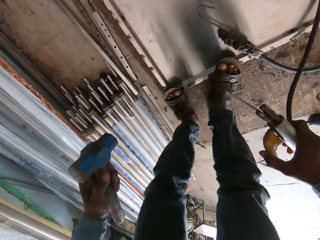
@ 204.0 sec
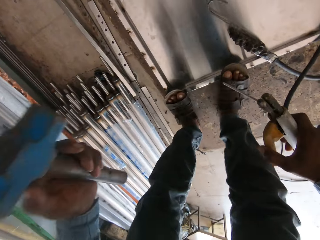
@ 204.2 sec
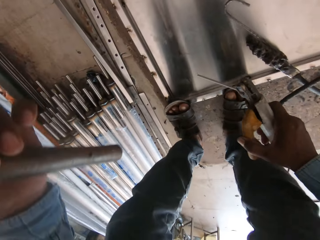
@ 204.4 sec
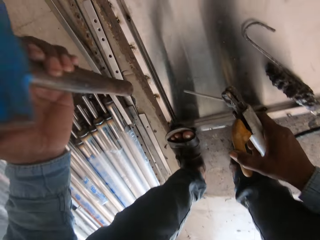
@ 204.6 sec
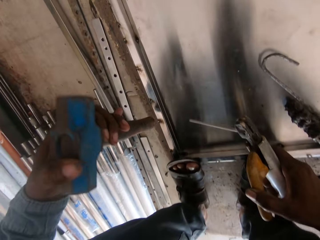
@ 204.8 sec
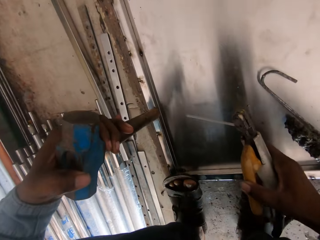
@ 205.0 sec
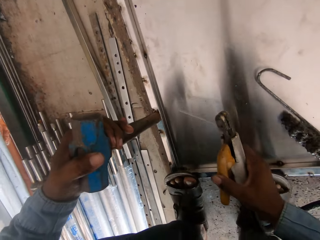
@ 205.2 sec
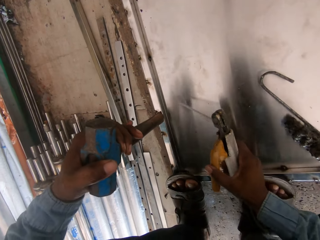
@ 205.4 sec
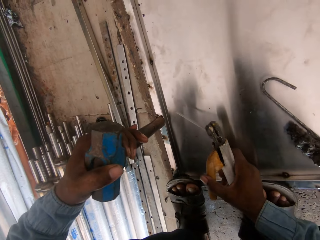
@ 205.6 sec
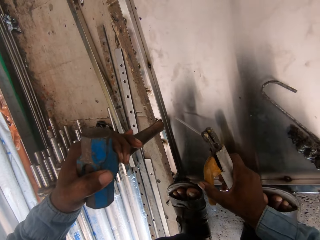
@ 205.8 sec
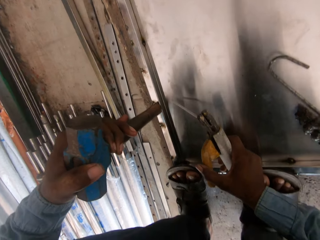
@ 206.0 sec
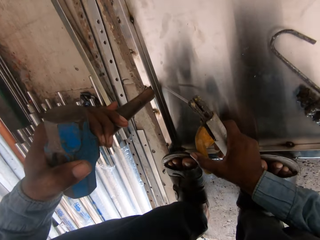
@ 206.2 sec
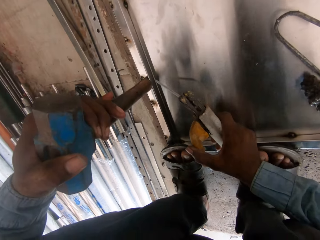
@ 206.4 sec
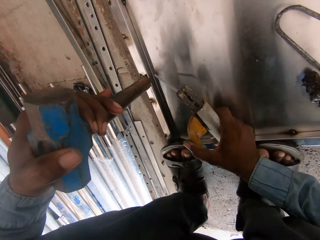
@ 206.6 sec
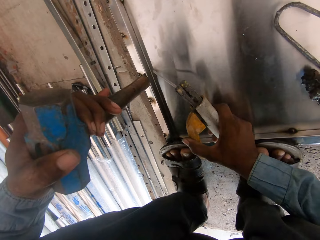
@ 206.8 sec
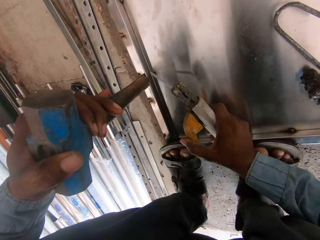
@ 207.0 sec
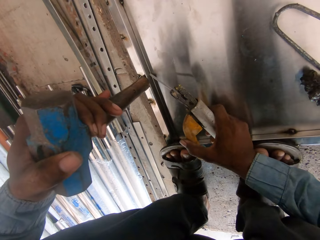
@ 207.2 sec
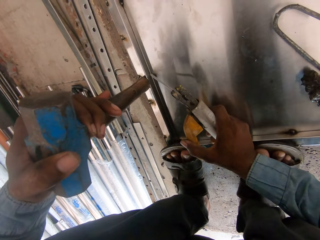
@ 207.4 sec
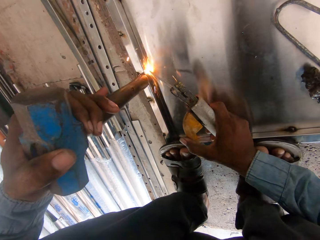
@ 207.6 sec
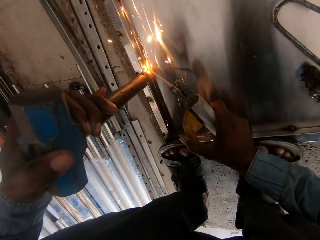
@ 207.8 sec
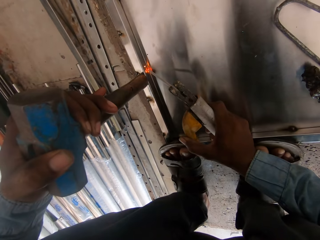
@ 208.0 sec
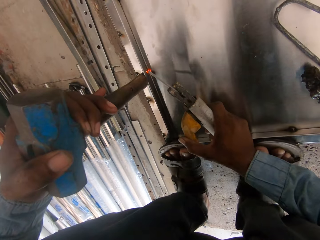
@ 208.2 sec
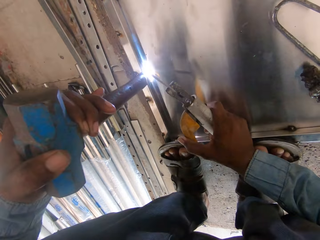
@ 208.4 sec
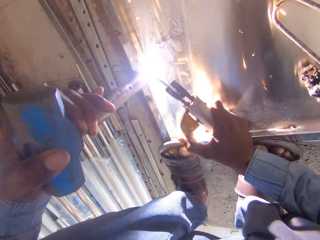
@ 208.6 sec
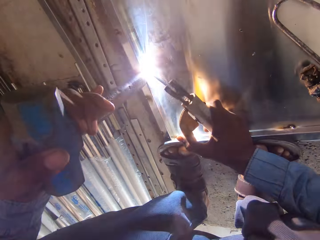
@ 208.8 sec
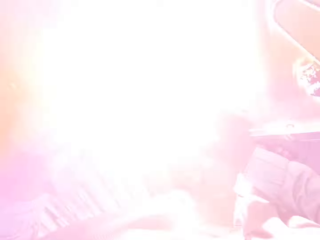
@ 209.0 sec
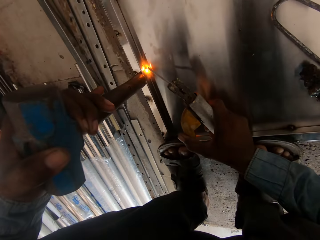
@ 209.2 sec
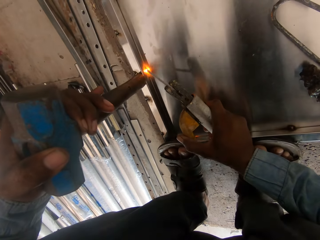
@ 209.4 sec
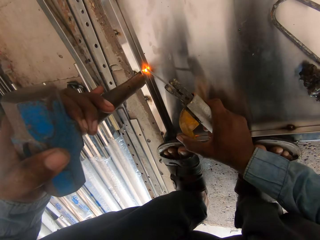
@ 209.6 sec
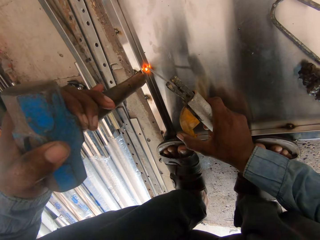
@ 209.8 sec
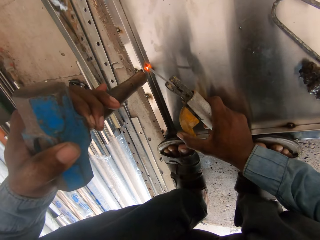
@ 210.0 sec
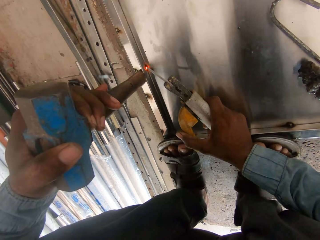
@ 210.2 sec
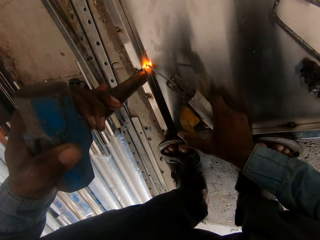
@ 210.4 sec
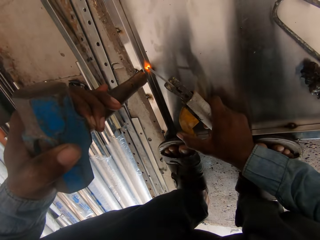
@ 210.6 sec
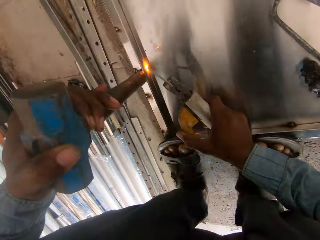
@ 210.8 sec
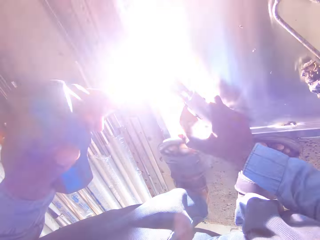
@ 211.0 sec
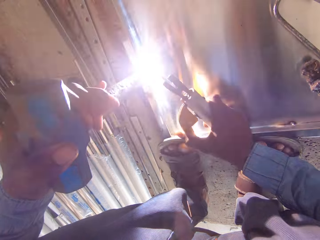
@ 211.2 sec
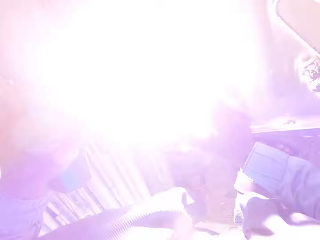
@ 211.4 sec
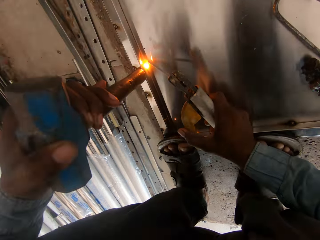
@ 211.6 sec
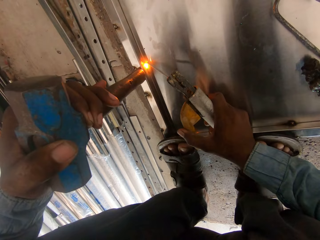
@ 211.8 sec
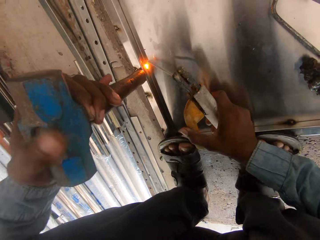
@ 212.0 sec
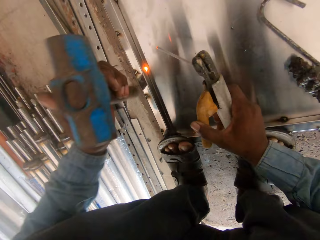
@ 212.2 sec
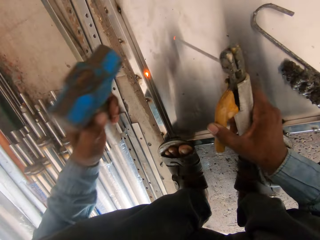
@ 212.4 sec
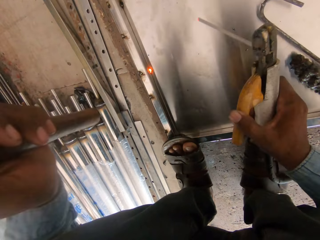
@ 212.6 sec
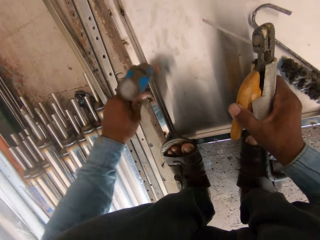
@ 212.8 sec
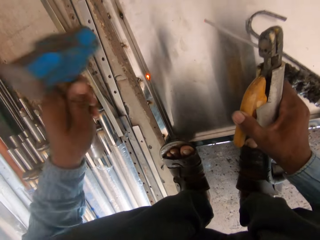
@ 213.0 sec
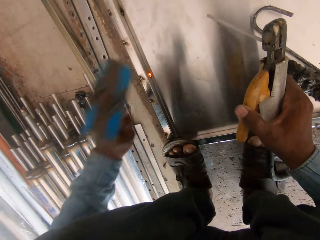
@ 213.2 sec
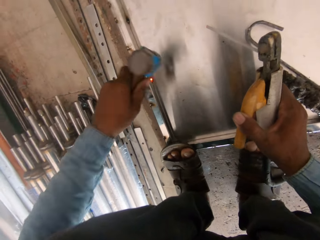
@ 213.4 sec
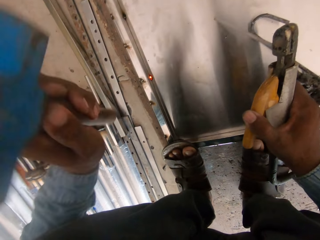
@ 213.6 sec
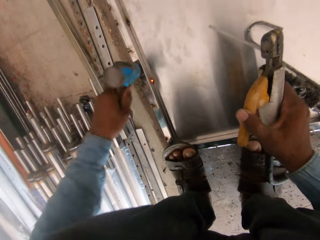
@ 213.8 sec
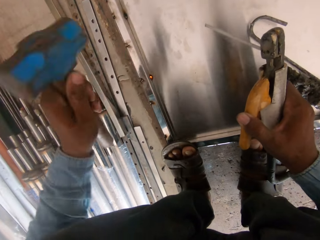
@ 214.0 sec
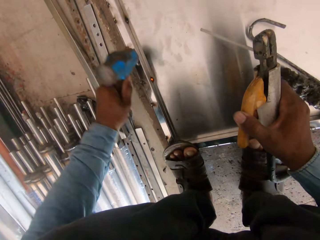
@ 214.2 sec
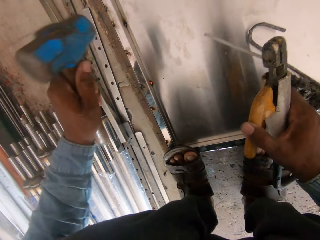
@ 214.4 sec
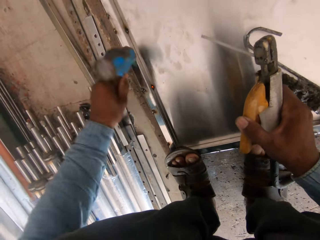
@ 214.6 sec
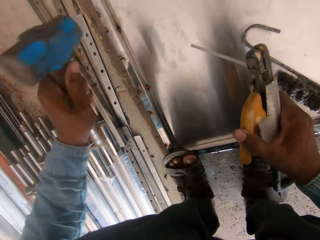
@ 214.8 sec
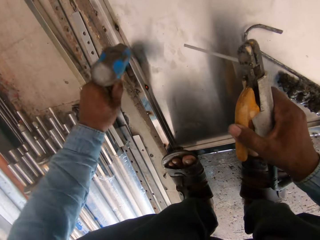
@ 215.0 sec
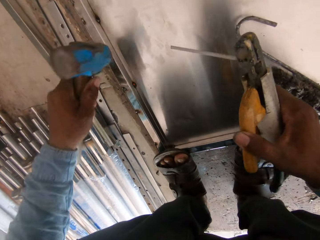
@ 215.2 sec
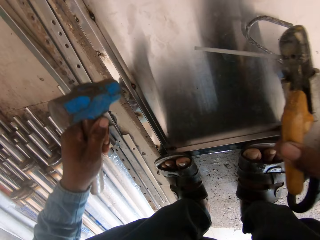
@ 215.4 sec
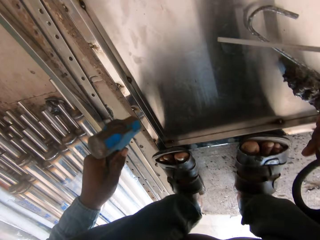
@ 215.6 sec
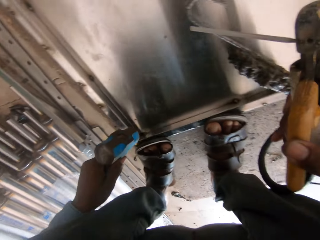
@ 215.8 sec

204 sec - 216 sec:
The camera wearer bends down. They hold the metal with the hammer. They weld a metal sheet. They hammer the metal.

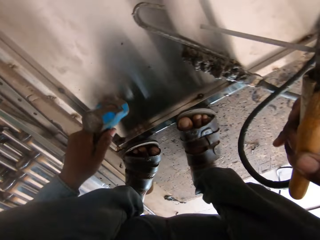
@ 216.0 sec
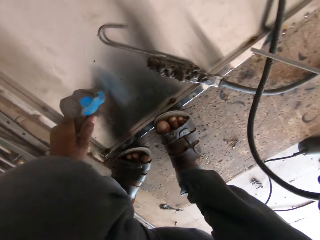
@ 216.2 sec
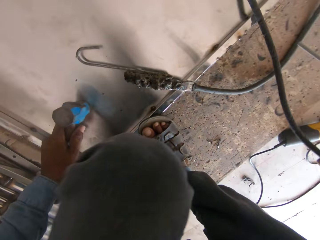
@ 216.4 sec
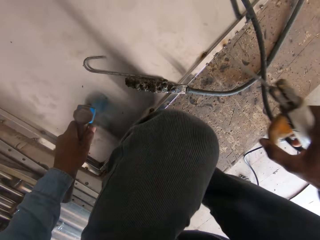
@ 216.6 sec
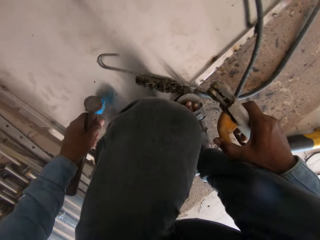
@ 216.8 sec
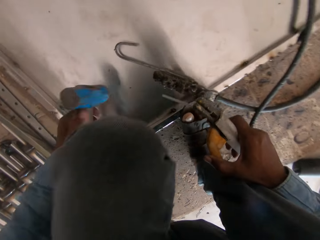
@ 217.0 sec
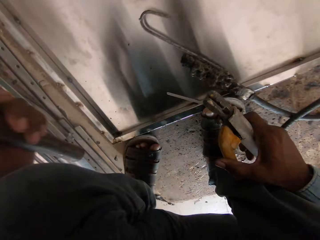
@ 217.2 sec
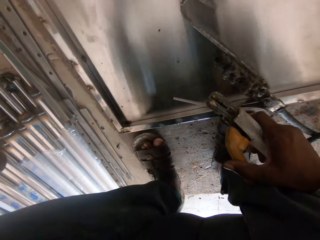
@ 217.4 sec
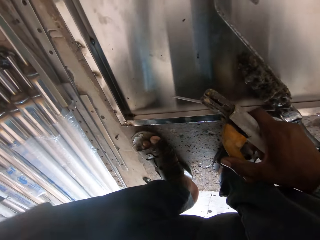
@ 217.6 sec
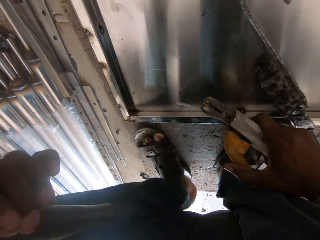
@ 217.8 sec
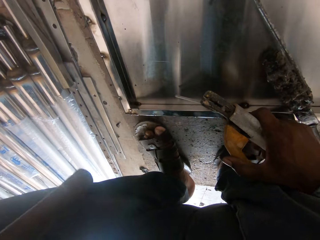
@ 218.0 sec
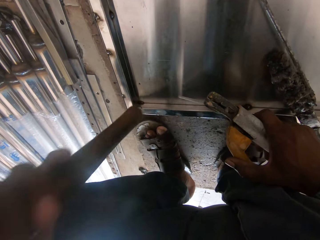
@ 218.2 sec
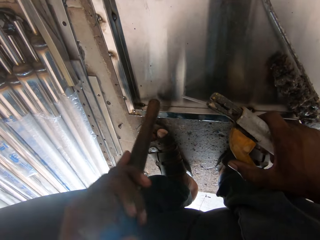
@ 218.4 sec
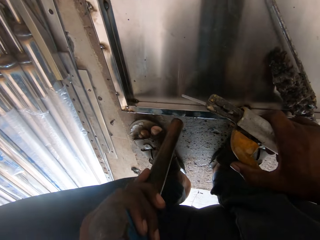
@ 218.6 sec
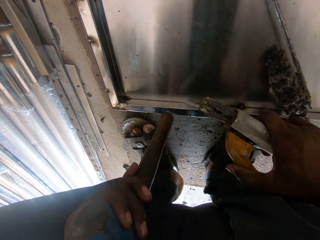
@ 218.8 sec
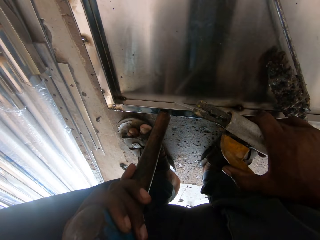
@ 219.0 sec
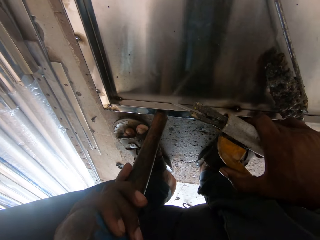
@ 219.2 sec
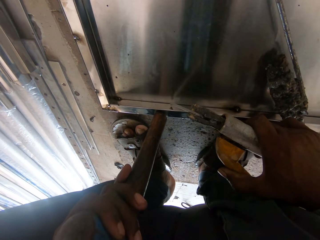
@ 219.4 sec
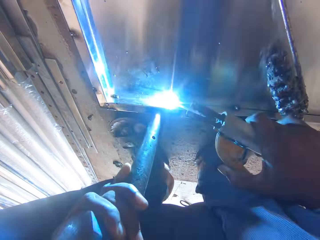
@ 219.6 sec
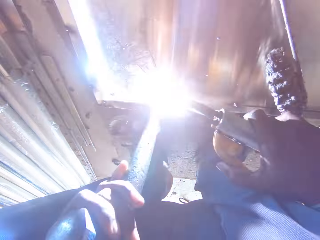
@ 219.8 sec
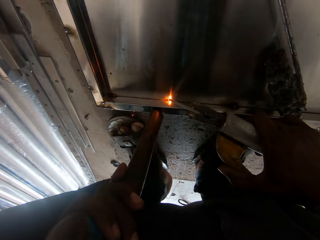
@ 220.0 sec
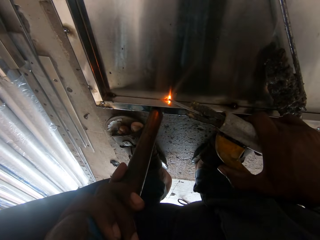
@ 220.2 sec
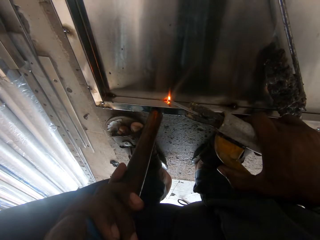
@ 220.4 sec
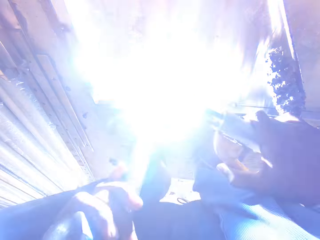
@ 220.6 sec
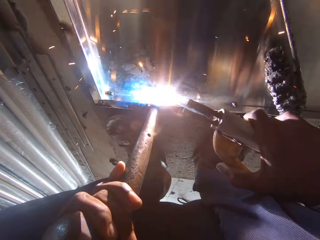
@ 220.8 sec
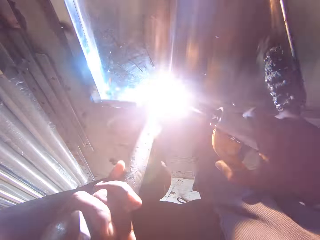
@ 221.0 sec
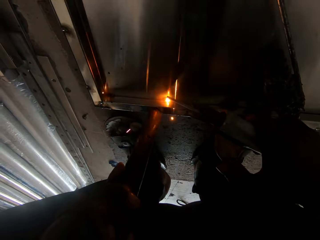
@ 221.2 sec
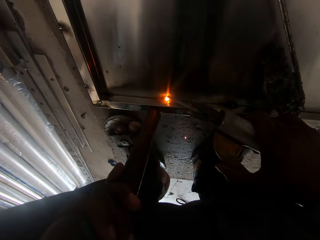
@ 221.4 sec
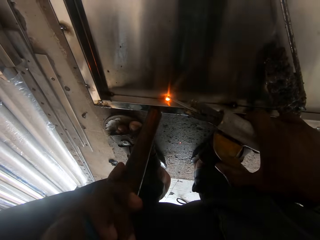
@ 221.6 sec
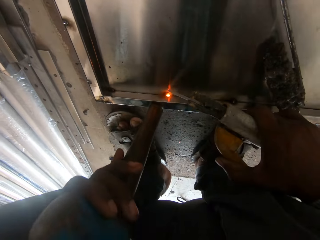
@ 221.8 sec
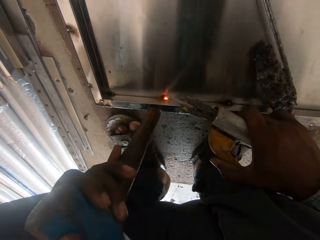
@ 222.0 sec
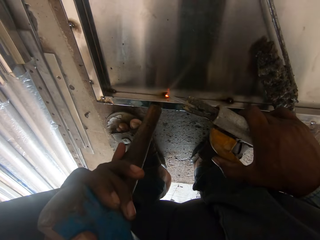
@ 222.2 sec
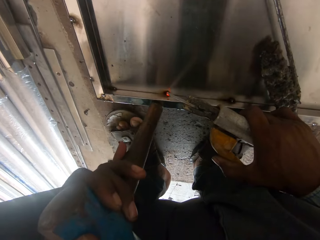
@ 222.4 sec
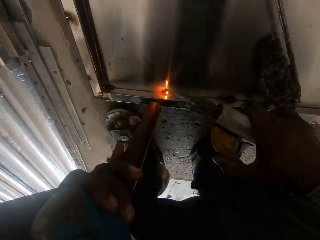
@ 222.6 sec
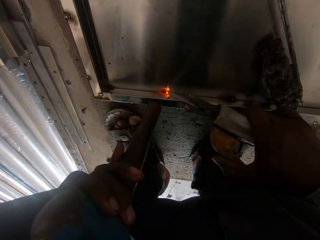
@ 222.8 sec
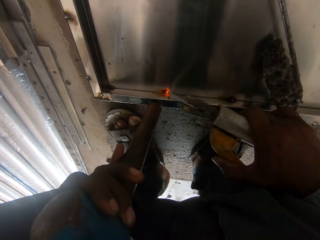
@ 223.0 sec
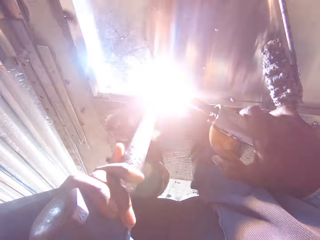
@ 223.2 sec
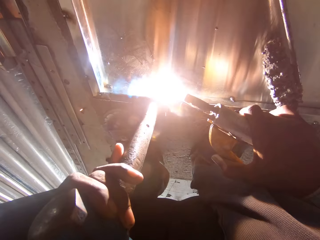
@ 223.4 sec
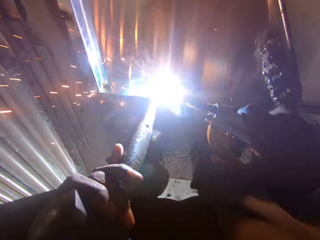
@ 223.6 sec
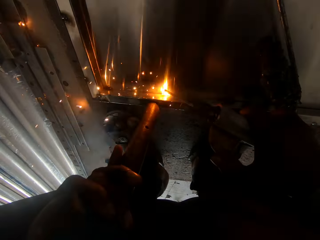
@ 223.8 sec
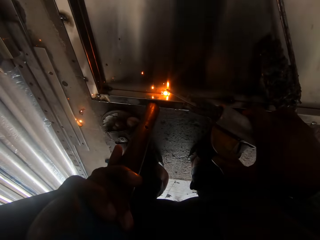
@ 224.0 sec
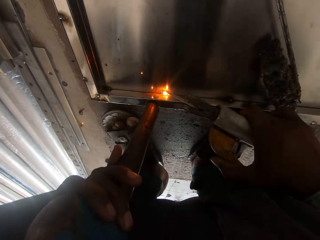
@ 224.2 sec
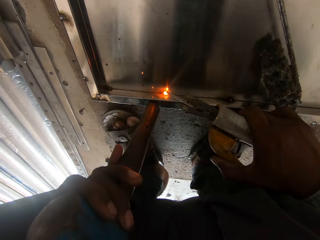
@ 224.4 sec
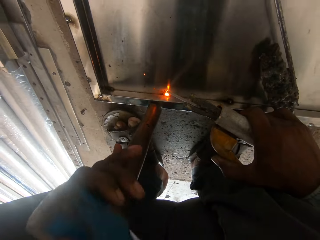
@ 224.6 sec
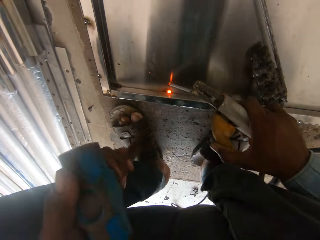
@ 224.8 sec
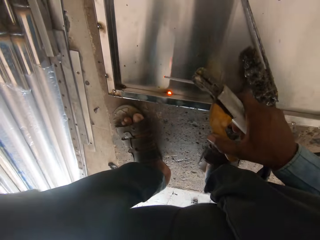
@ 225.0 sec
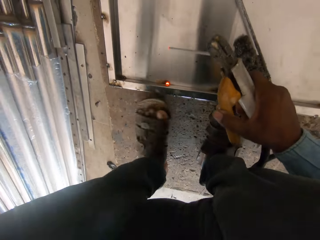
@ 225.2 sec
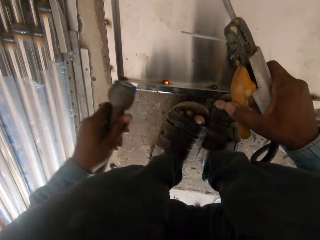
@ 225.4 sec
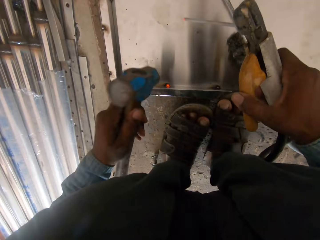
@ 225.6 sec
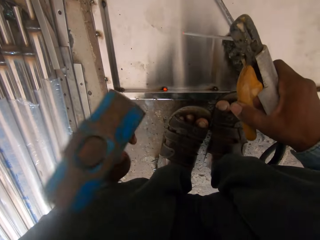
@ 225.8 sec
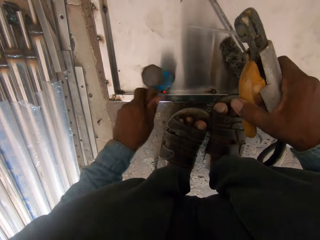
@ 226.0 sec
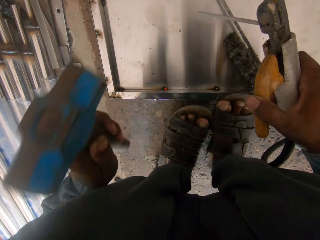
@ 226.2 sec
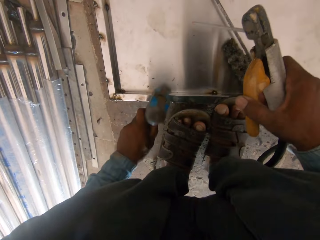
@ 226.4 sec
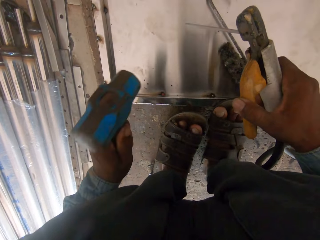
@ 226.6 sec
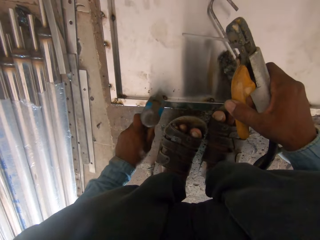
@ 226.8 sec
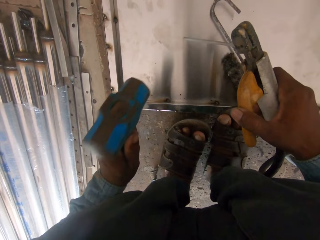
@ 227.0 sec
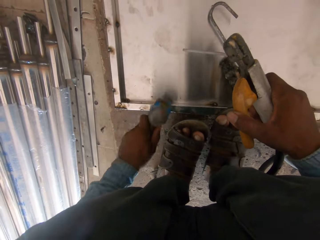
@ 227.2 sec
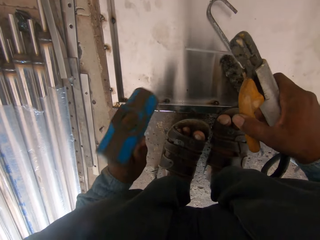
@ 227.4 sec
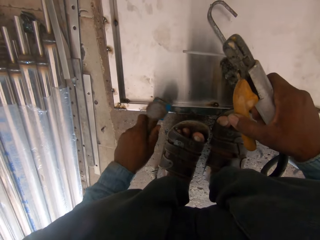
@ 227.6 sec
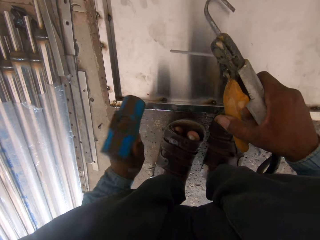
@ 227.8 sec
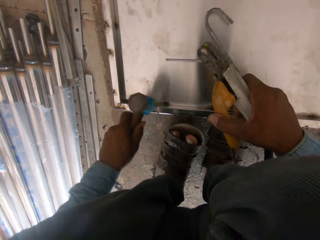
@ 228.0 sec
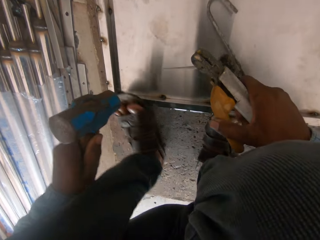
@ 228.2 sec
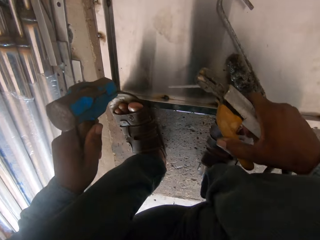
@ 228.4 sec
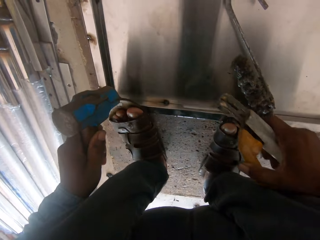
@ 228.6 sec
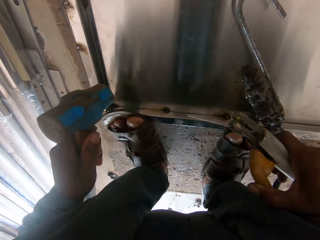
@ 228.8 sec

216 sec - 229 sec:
The camera wearer stands up. They bend down. They hold the metal with the hammer. They weld a metal sheet. They hammer the metal.
